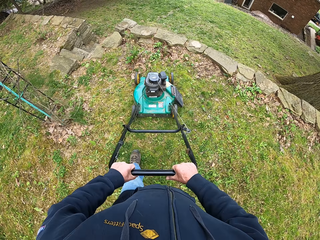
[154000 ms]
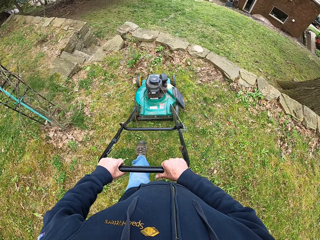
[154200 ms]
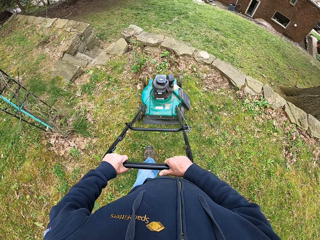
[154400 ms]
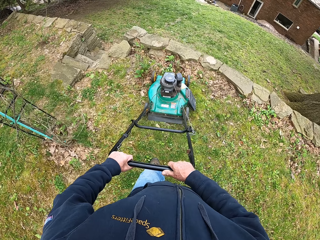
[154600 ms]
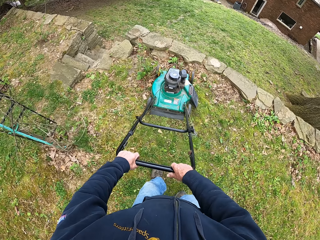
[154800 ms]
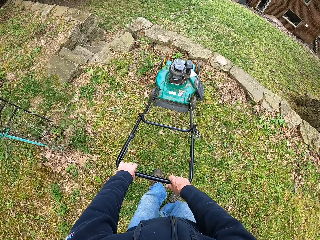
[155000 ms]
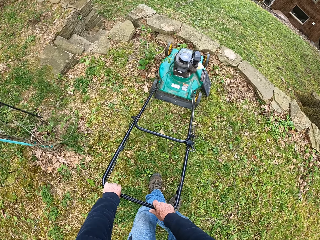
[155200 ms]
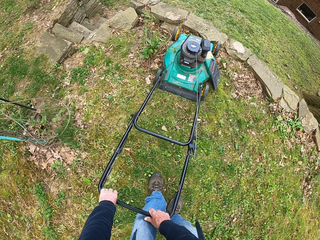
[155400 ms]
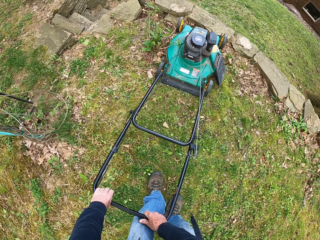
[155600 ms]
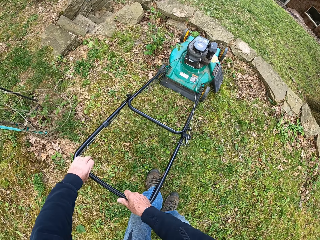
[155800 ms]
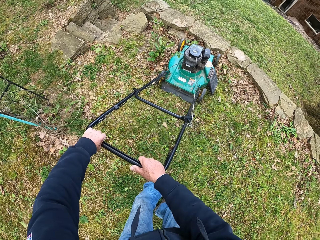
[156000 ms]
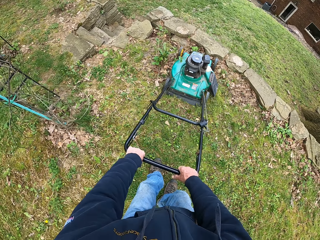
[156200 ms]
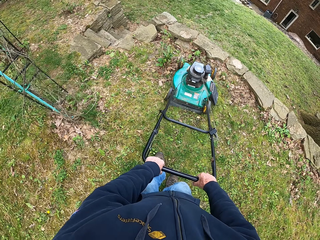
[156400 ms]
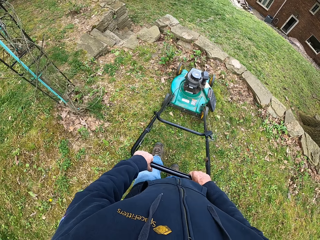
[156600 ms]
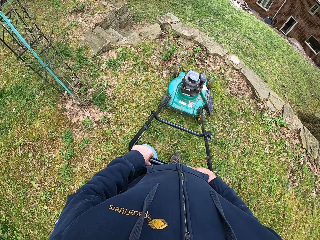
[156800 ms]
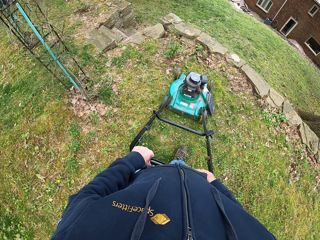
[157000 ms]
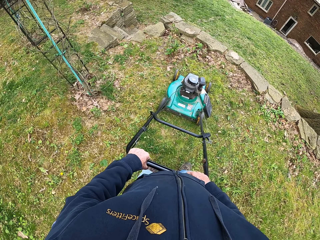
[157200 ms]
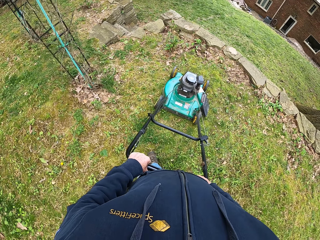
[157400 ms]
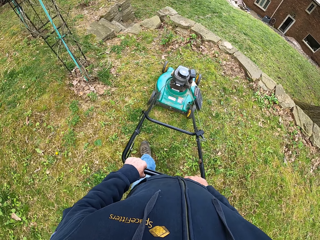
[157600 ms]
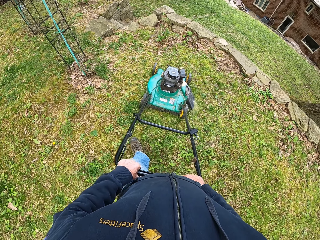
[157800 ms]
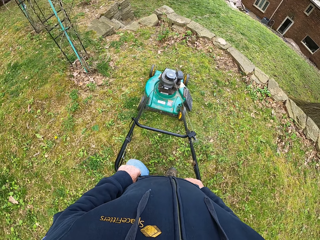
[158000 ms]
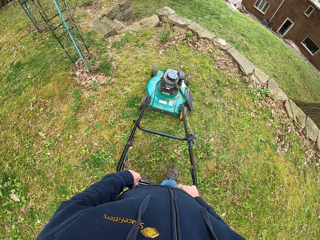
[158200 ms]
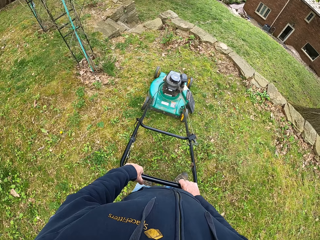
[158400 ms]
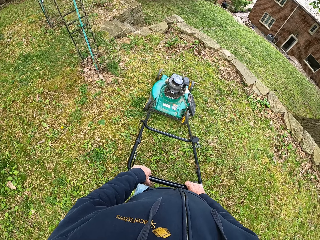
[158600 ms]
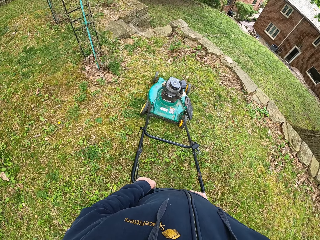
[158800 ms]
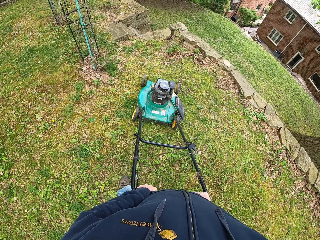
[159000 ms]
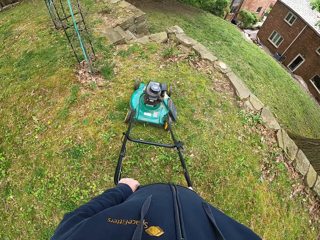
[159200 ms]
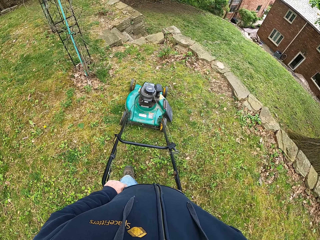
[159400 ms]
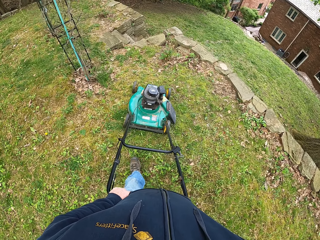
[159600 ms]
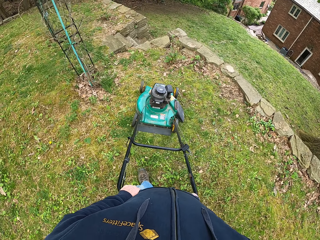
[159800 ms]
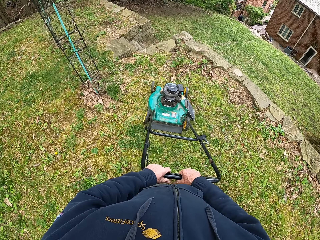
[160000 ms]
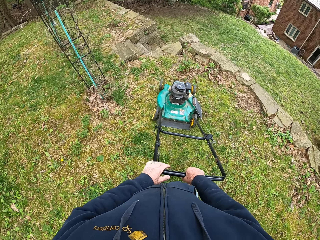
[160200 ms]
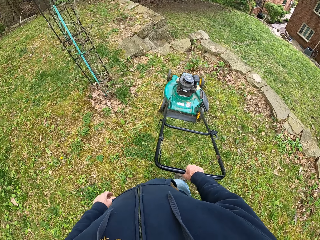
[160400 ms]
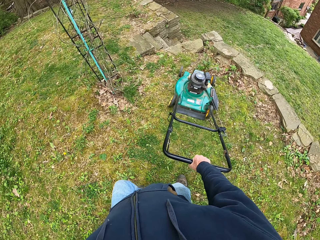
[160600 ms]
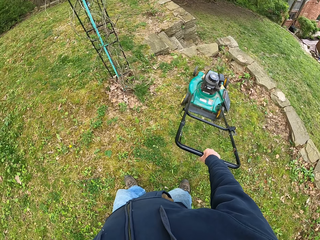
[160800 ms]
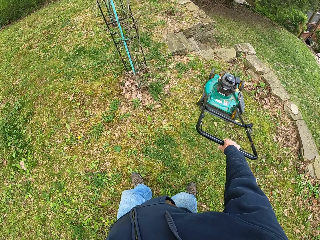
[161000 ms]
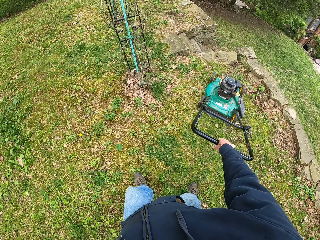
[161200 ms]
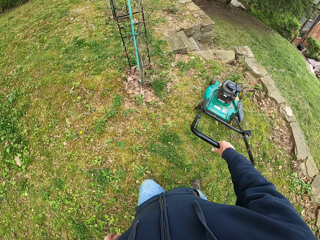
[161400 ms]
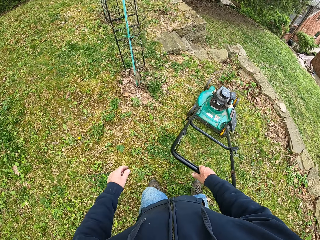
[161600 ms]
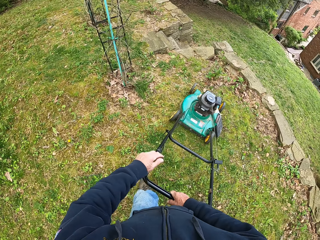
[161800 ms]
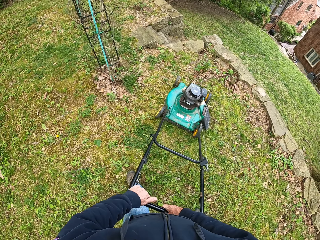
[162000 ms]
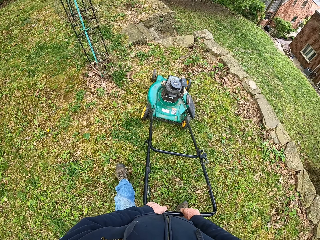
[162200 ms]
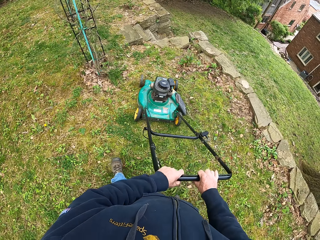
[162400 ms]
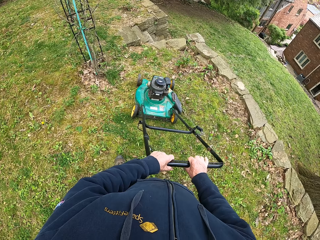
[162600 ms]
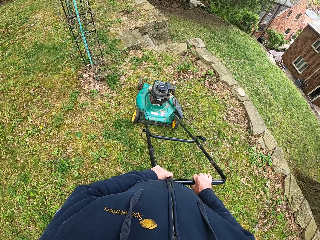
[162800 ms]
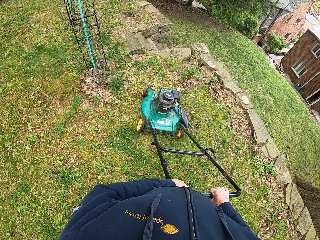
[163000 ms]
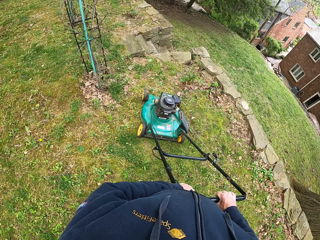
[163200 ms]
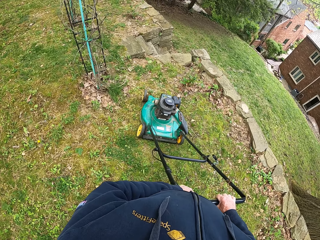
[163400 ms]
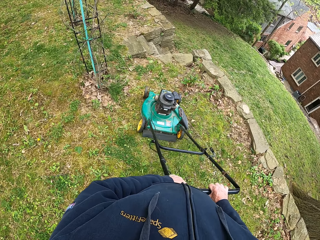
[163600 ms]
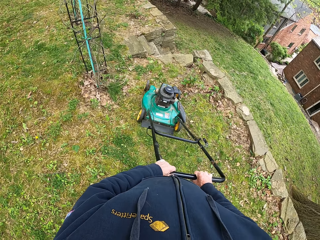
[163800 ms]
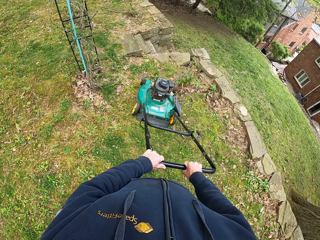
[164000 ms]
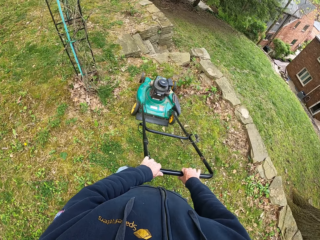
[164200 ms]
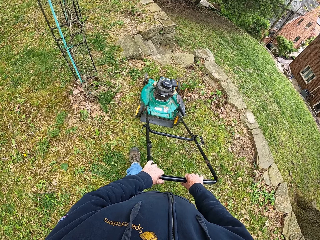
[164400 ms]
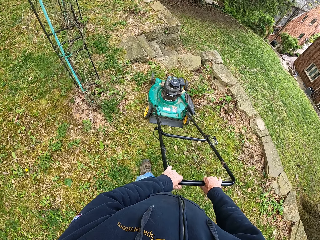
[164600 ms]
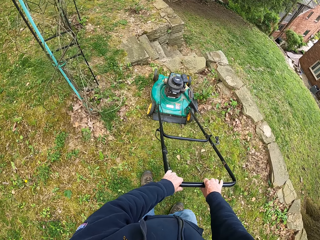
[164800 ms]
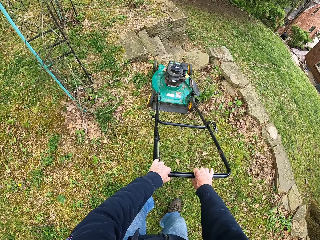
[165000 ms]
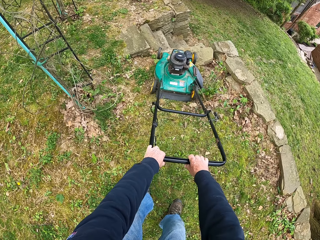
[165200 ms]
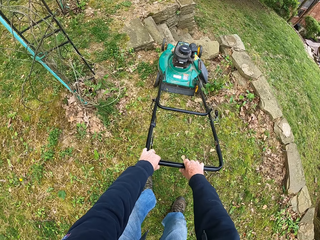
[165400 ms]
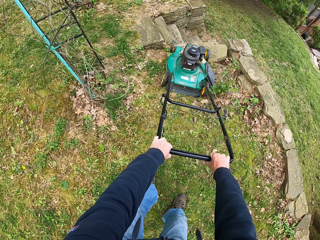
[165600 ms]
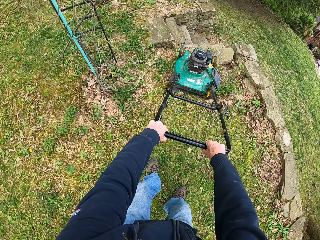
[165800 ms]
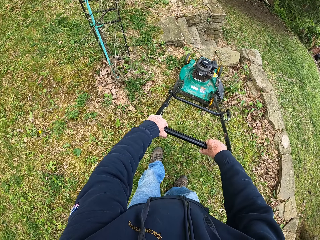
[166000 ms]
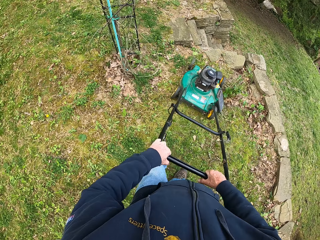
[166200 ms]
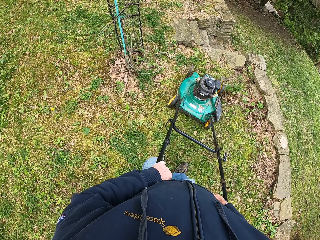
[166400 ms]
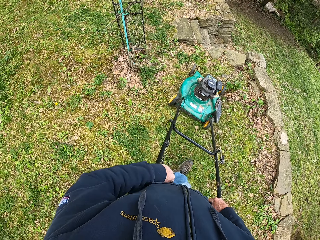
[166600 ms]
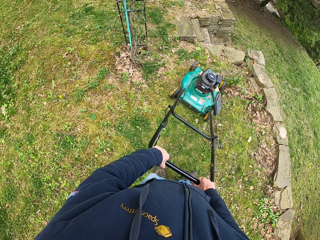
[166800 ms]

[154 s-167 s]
The camera wearer removes his left hand from the handle of the lawnmower. He puts his left hand back on the handle of the lawnmower.

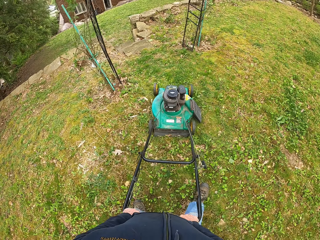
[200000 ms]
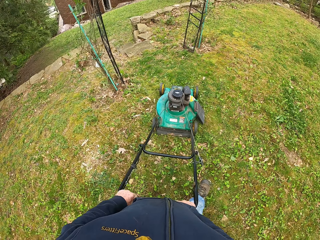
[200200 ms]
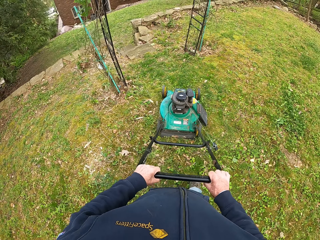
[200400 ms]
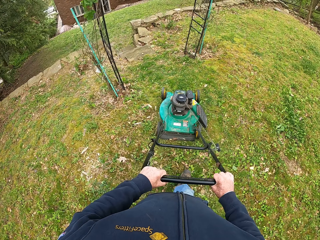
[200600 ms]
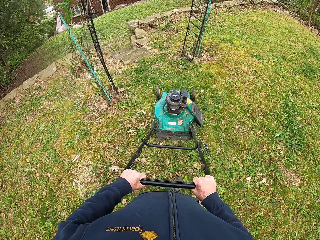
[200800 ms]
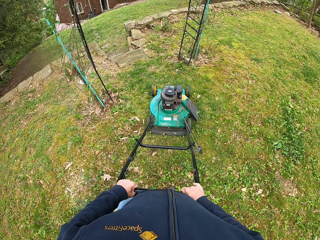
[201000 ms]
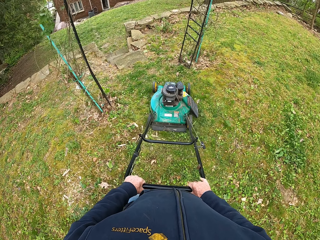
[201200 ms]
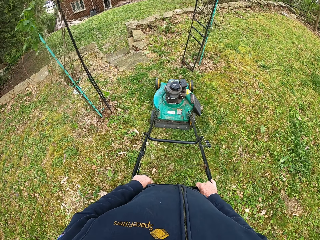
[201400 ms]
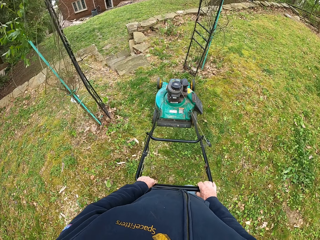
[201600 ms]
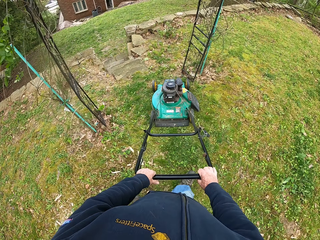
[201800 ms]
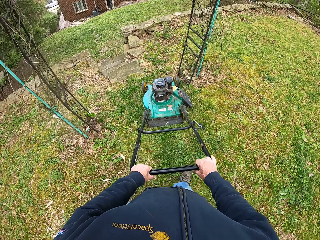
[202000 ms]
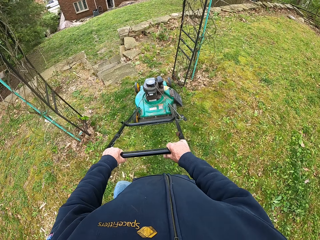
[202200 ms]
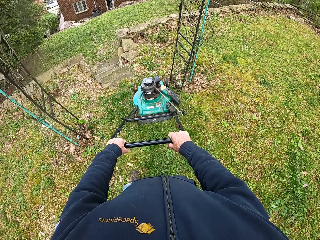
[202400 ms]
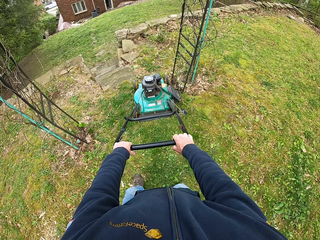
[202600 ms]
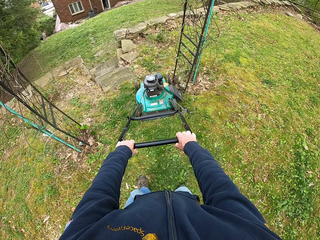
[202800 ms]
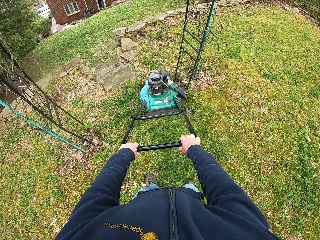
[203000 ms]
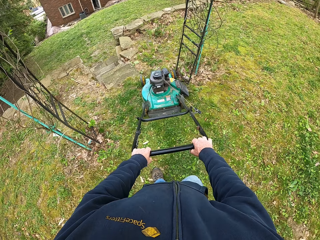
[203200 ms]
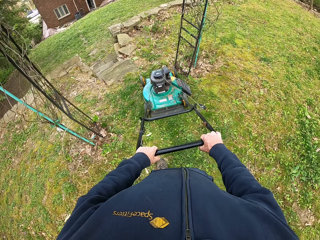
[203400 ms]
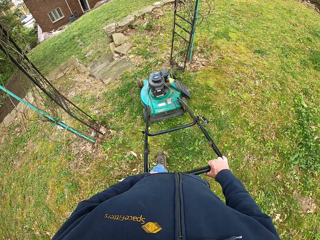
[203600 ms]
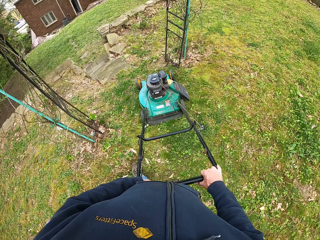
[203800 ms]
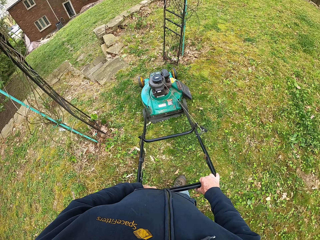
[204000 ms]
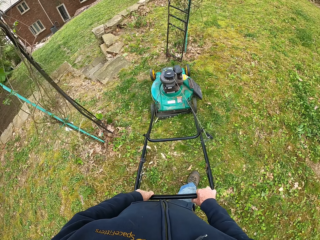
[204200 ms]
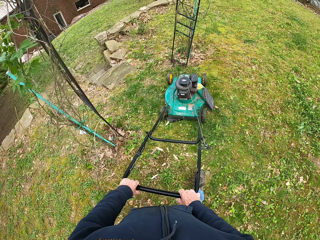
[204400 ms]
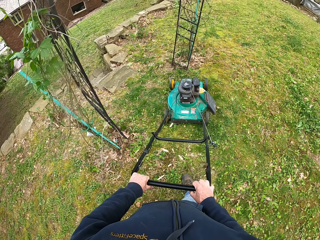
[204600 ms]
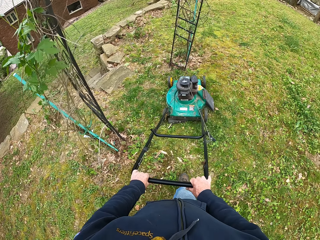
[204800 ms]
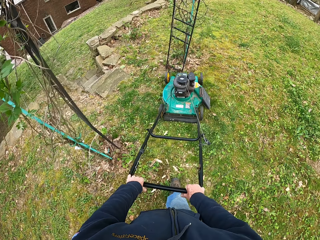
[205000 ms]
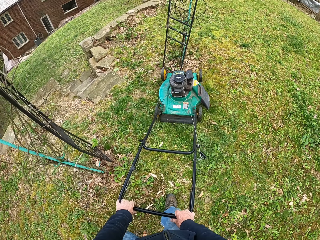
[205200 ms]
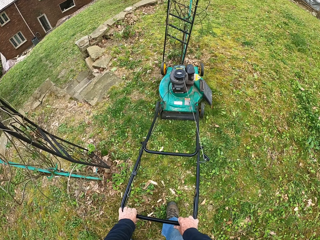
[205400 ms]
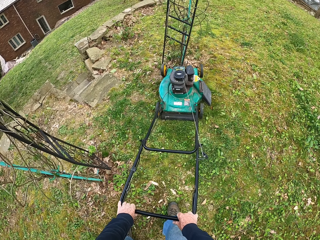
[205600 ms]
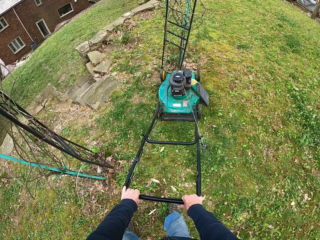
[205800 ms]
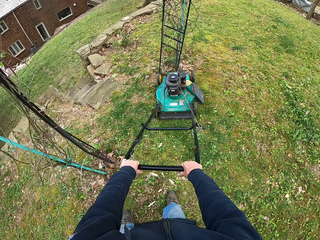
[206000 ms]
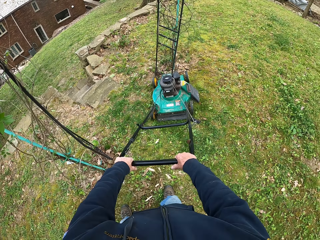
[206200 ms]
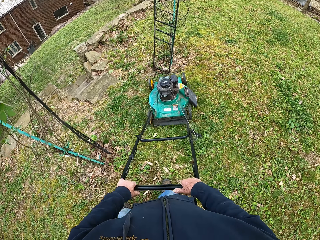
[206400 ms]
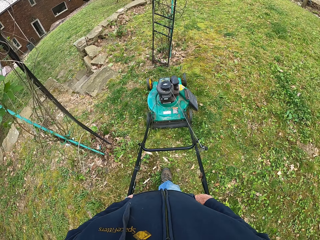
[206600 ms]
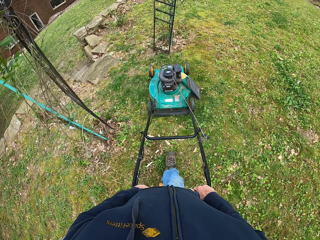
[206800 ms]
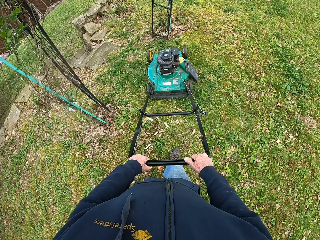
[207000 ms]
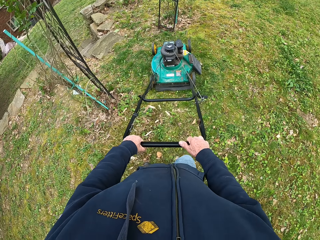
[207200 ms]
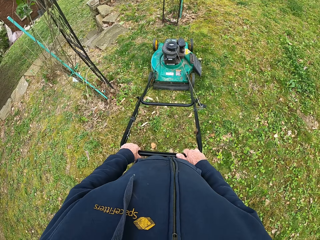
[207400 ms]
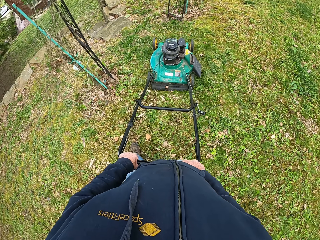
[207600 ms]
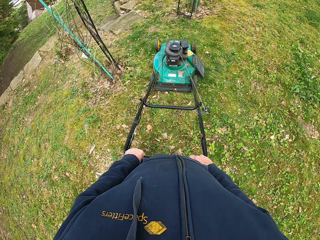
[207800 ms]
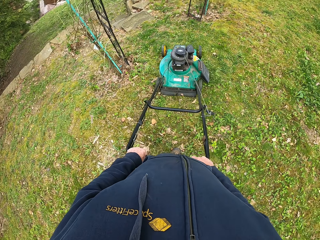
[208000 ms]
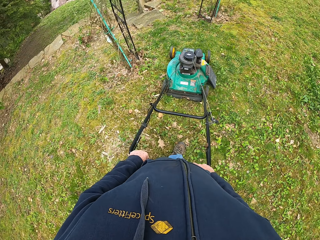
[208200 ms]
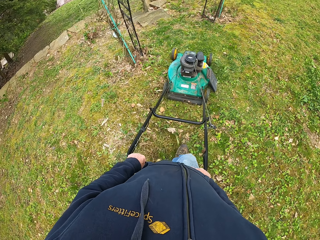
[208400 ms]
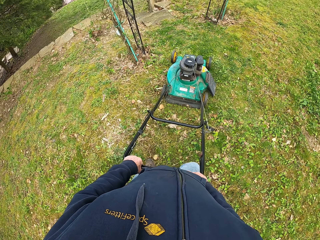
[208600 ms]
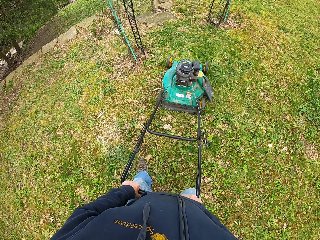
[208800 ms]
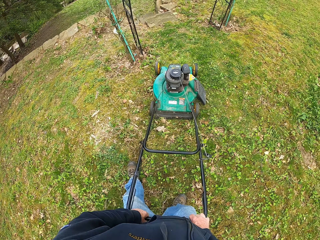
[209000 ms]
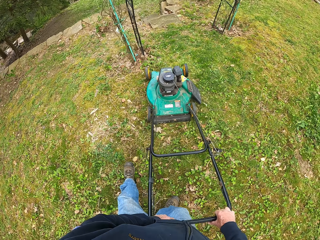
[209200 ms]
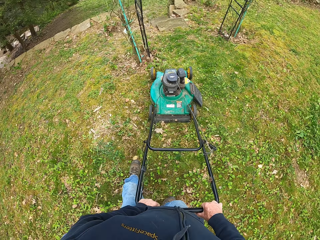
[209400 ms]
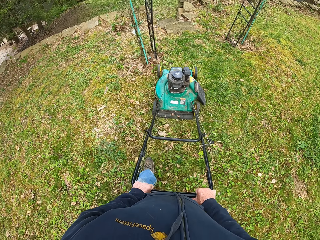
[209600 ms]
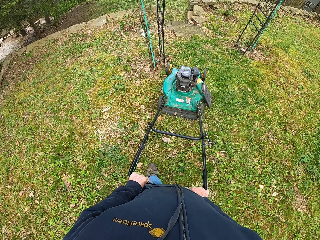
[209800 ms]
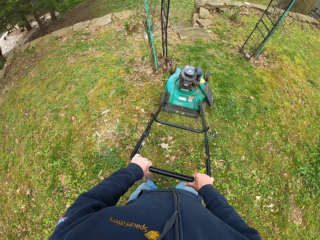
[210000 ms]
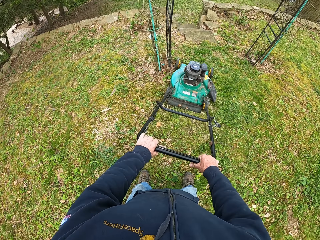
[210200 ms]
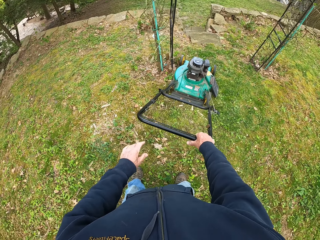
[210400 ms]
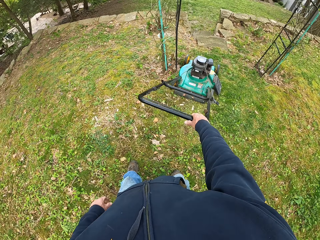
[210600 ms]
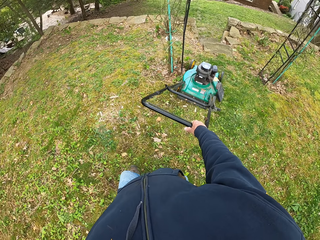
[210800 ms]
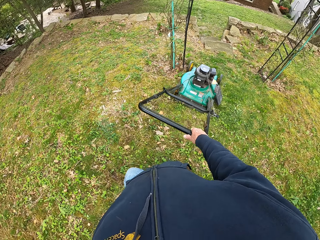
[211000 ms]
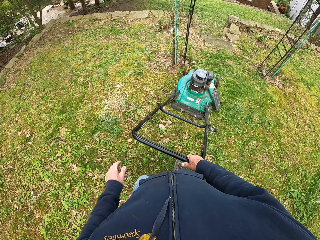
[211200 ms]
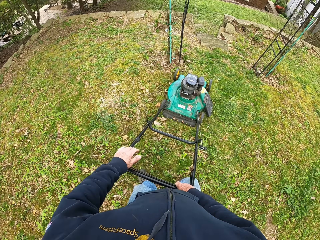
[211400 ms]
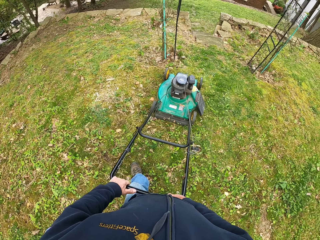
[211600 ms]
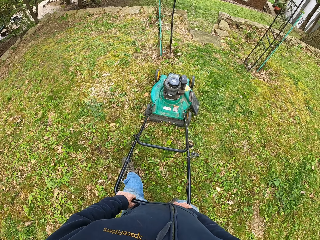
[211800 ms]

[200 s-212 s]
The camera wearer turns around. He cuts grass with a lawn mower. He removes his left hand from the handle of the lawnmower. He puts his left hand back on the handle of the lawnmower.
